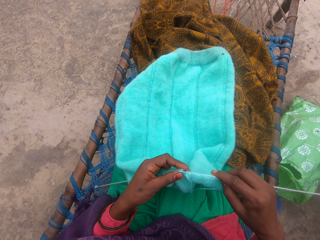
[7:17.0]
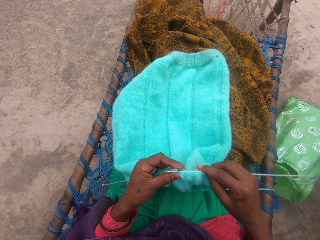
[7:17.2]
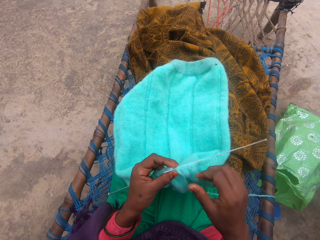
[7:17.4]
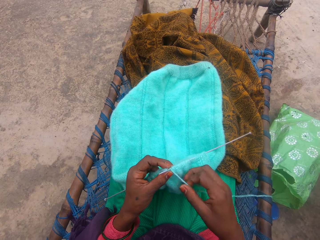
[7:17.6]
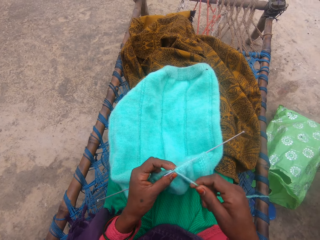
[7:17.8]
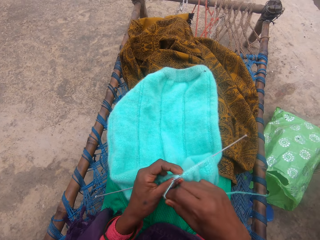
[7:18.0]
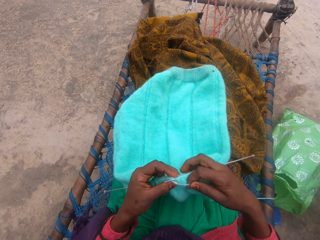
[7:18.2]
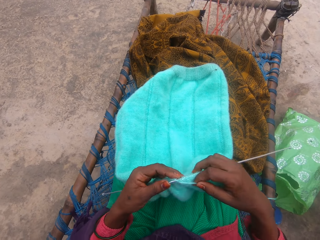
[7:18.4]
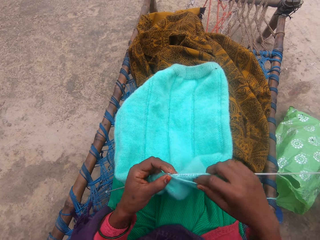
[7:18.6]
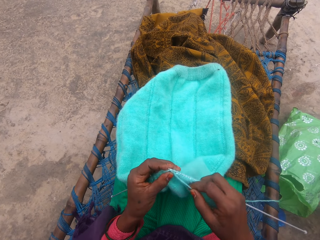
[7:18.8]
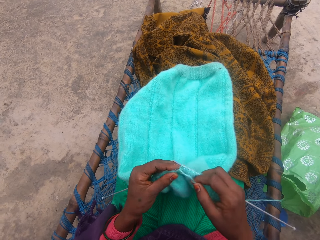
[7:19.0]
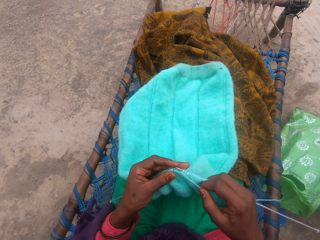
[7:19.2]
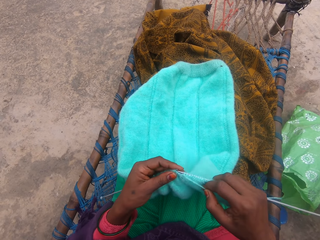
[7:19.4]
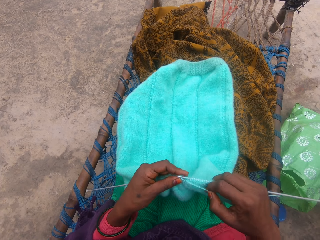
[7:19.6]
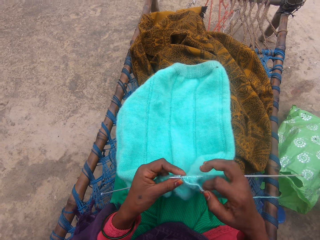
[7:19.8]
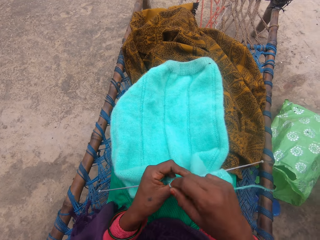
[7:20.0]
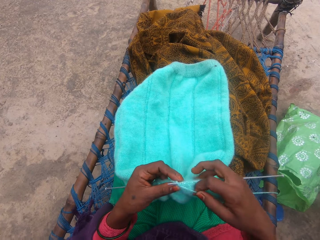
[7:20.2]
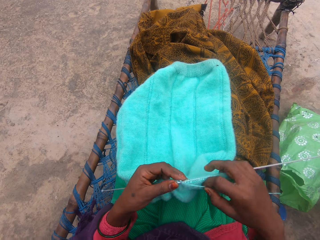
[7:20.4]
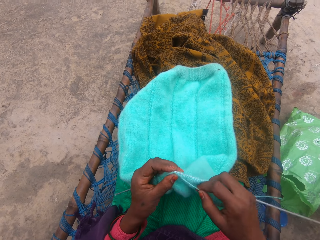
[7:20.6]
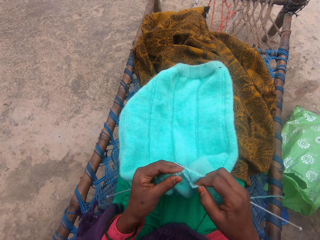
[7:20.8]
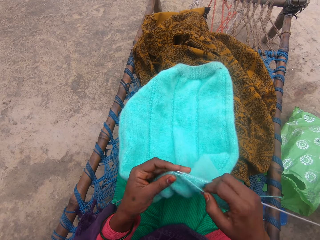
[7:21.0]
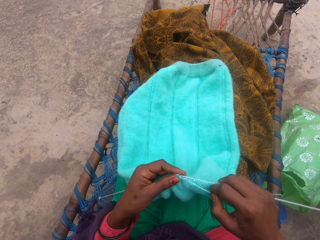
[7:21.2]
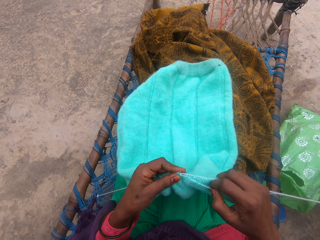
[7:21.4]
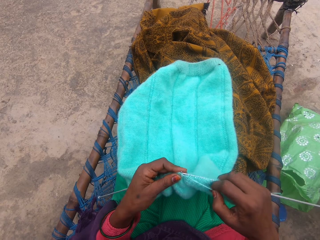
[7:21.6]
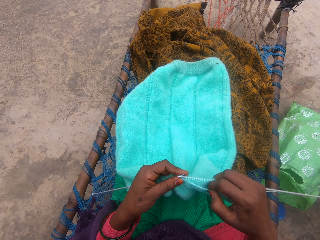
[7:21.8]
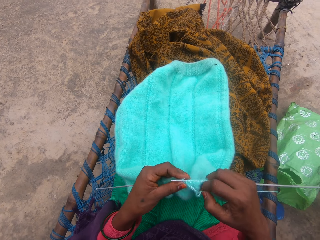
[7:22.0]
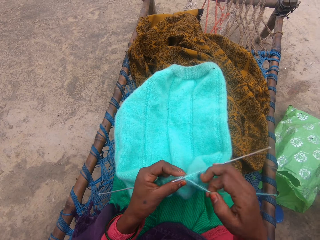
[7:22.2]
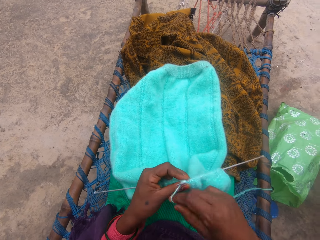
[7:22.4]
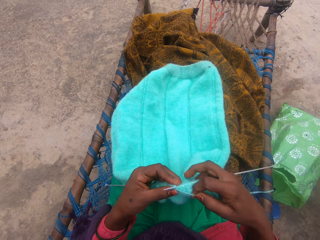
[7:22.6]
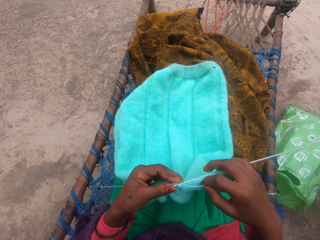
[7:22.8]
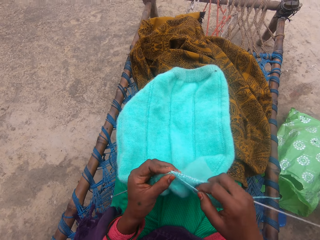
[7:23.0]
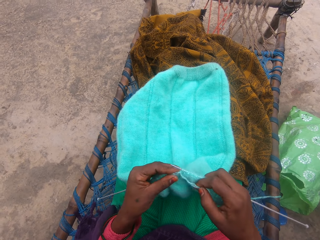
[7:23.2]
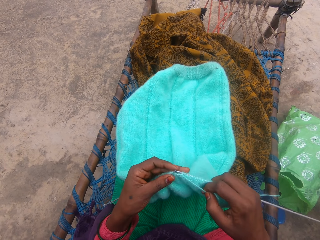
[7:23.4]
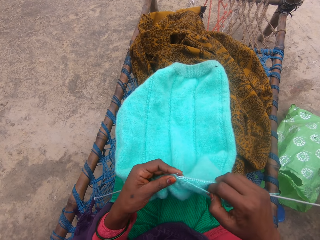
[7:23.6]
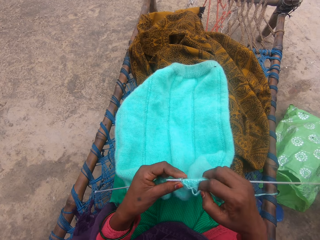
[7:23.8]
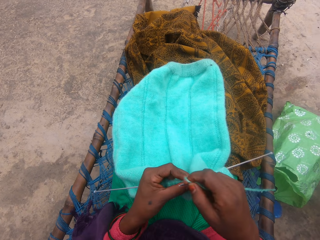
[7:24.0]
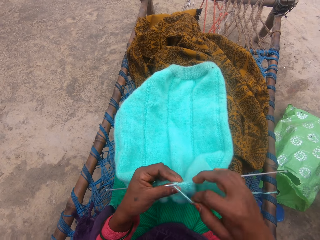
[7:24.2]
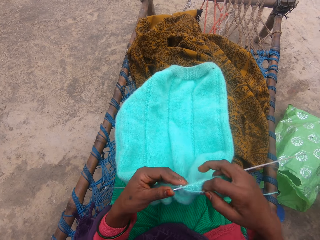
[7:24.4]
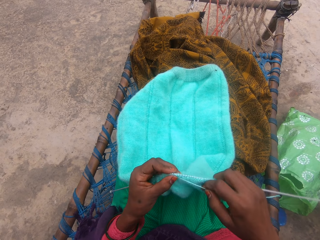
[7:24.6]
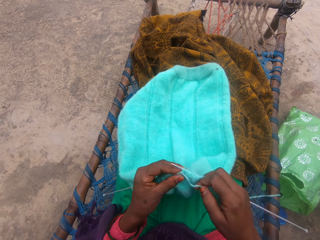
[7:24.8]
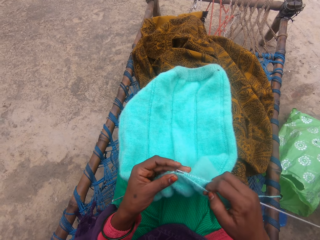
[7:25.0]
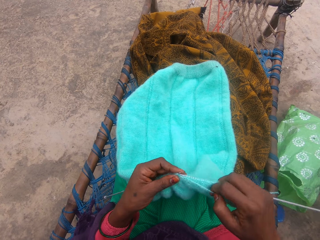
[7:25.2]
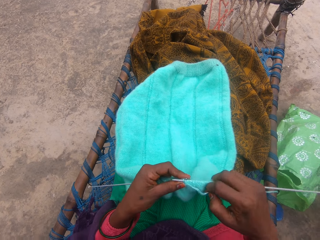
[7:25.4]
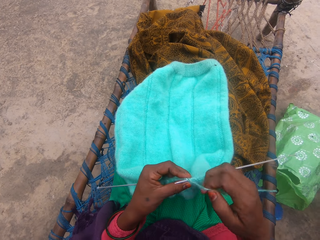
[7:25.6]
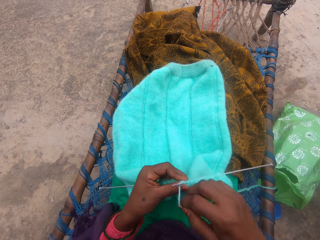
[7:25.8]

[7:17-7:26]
The camera wearer knits a fabric with the knitting needle. She holds a yarn. She loops the yarn on the knitting needle and knits the fabric with the knitting needle in her hand. She loops the yarn on the knitting needle and knits the fabric with the knitting needle. She loops the yarn on the knitting needle and knits the fabric with the knitting needle in her hand. She loops the yarn on the knitting needle and knits the fabric with the knitting needle in her hand.

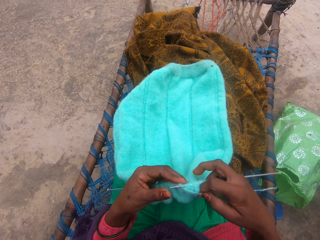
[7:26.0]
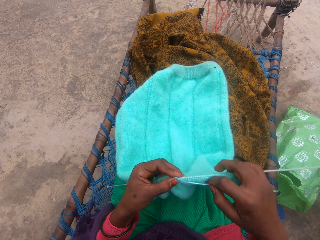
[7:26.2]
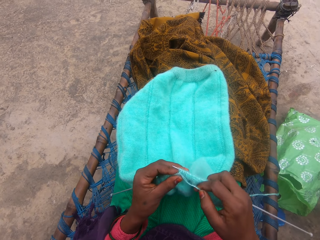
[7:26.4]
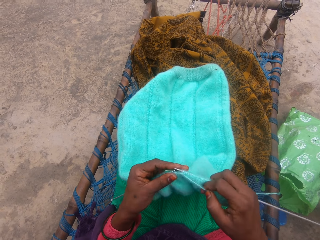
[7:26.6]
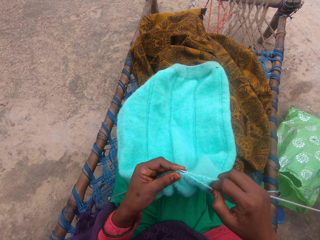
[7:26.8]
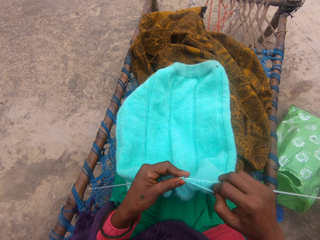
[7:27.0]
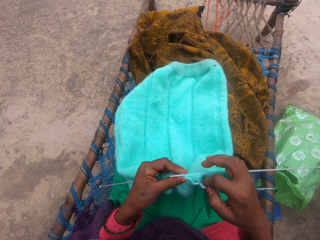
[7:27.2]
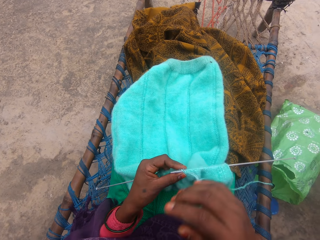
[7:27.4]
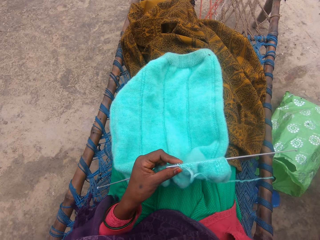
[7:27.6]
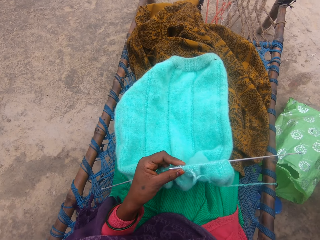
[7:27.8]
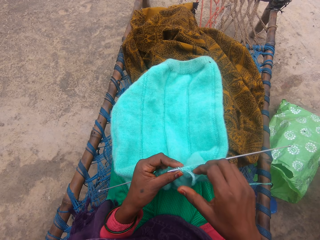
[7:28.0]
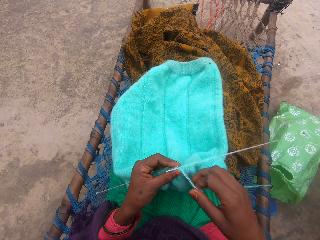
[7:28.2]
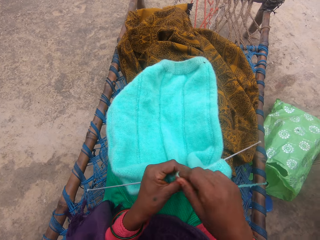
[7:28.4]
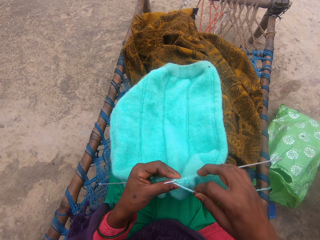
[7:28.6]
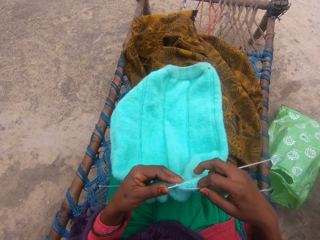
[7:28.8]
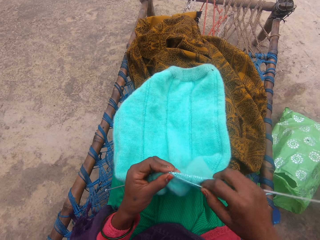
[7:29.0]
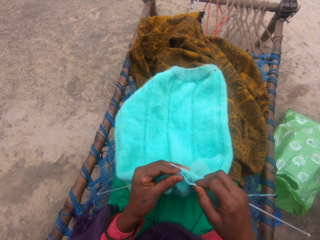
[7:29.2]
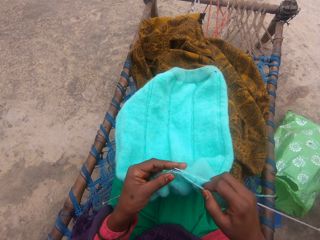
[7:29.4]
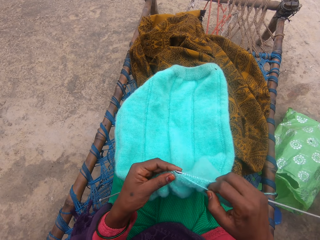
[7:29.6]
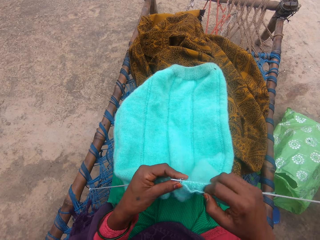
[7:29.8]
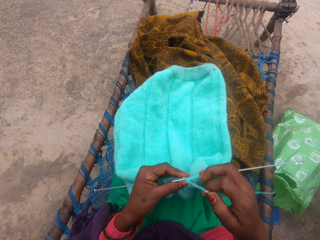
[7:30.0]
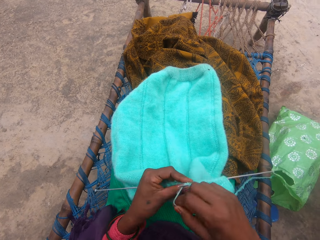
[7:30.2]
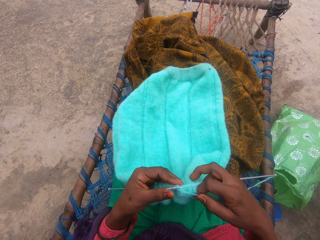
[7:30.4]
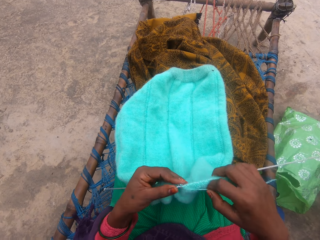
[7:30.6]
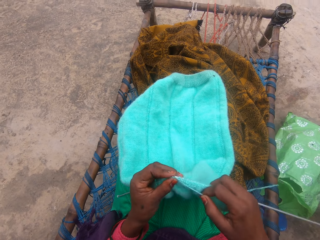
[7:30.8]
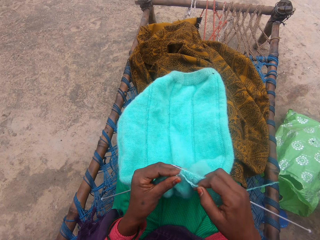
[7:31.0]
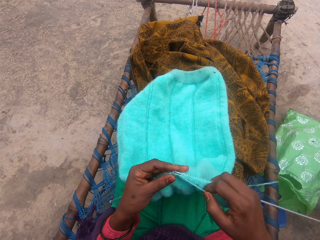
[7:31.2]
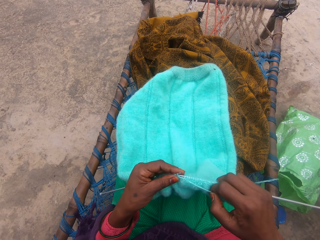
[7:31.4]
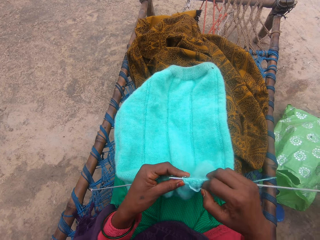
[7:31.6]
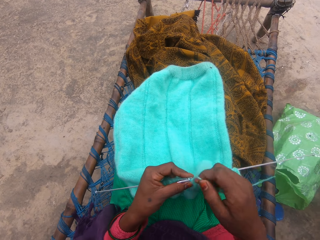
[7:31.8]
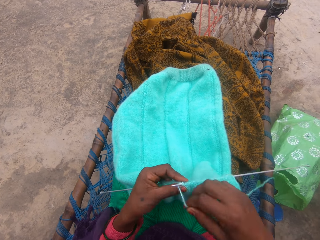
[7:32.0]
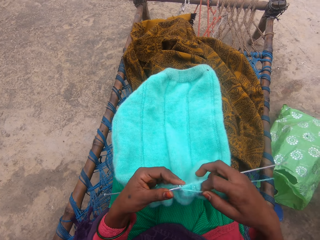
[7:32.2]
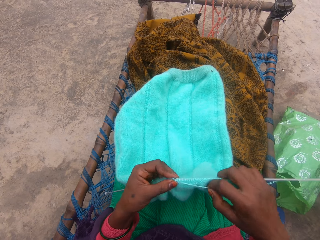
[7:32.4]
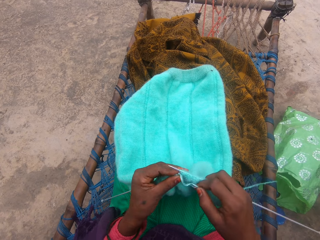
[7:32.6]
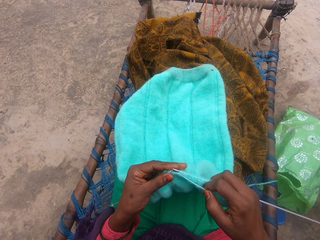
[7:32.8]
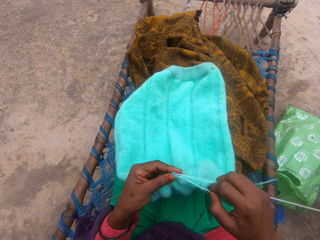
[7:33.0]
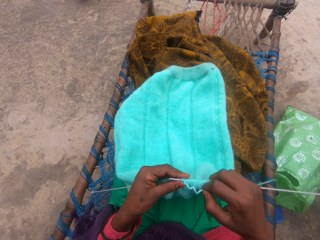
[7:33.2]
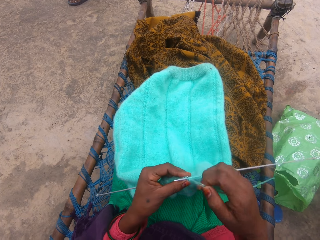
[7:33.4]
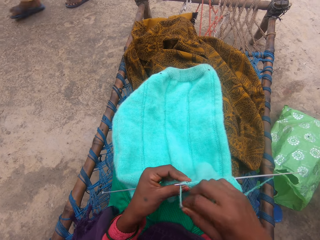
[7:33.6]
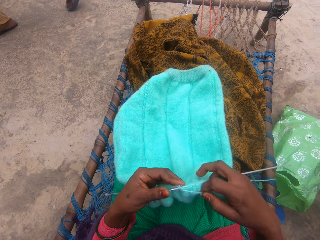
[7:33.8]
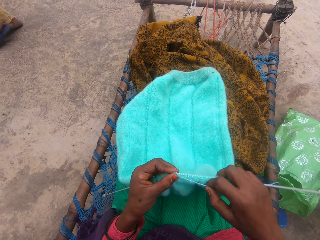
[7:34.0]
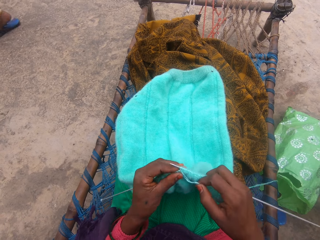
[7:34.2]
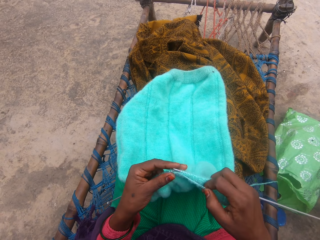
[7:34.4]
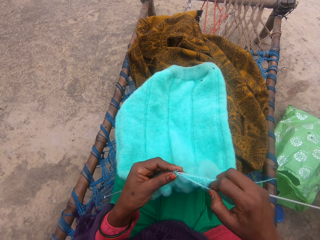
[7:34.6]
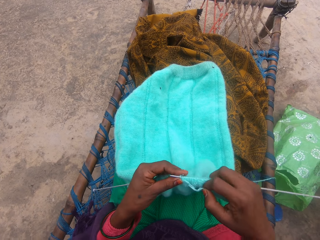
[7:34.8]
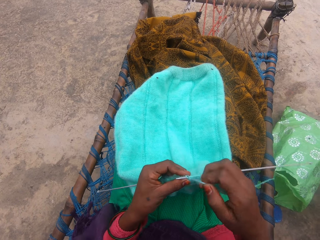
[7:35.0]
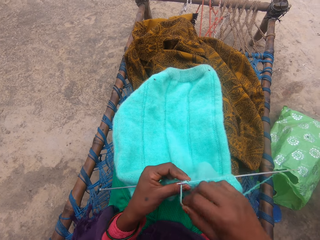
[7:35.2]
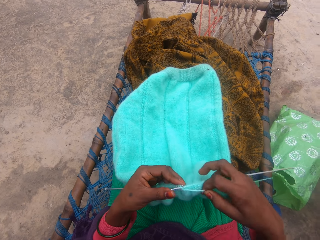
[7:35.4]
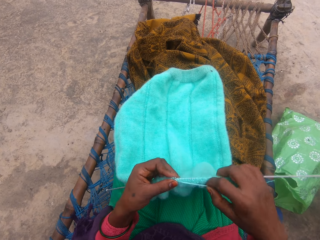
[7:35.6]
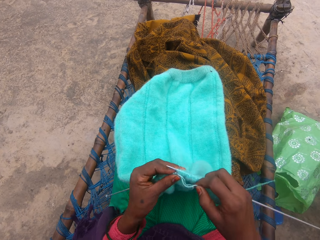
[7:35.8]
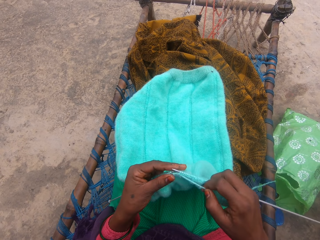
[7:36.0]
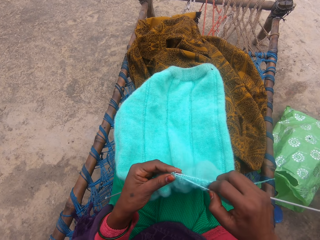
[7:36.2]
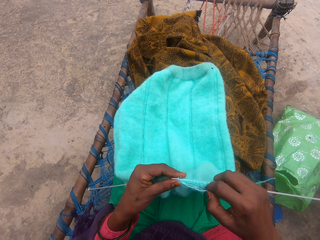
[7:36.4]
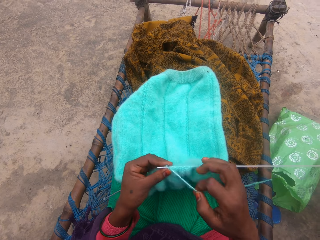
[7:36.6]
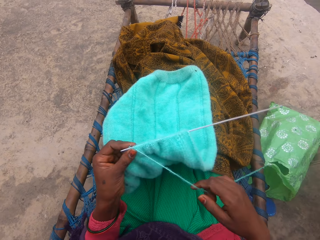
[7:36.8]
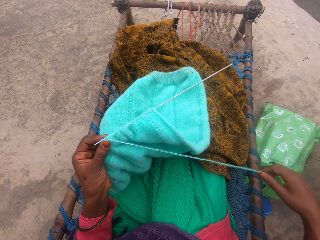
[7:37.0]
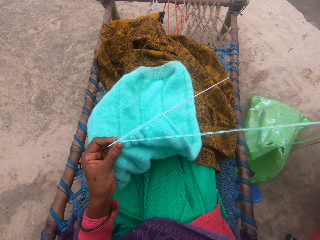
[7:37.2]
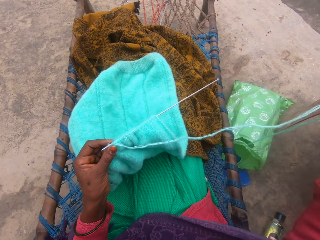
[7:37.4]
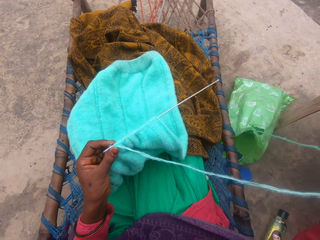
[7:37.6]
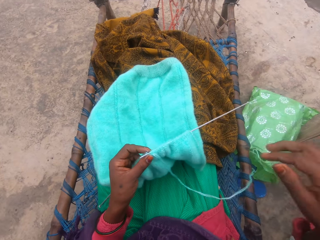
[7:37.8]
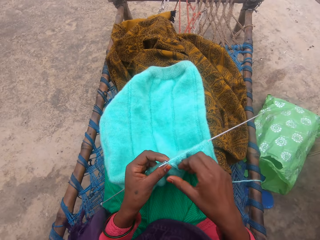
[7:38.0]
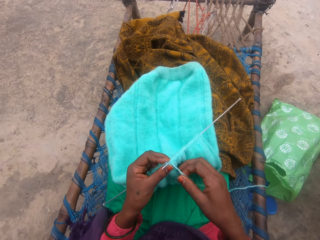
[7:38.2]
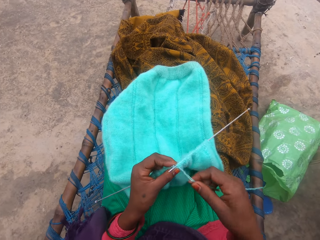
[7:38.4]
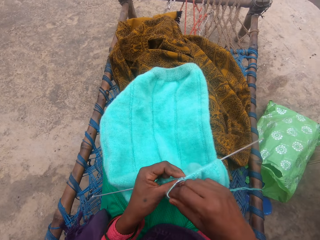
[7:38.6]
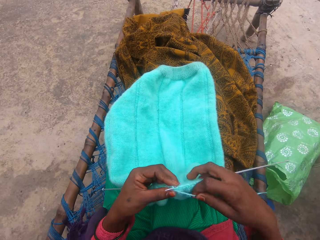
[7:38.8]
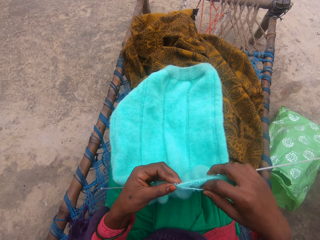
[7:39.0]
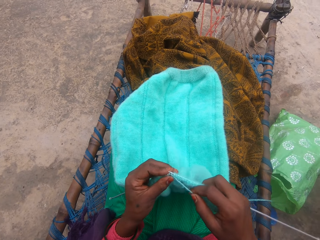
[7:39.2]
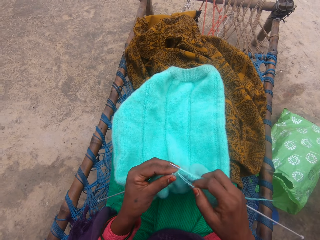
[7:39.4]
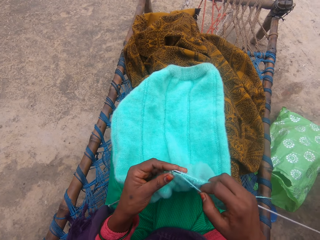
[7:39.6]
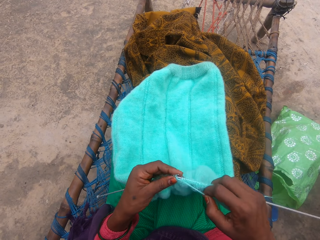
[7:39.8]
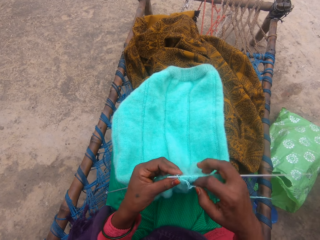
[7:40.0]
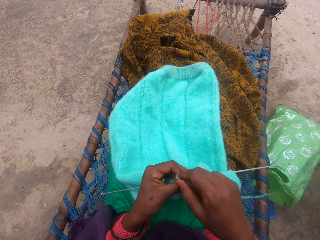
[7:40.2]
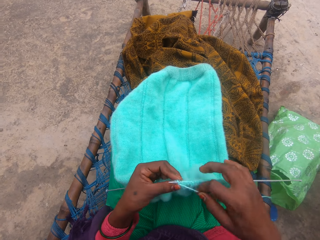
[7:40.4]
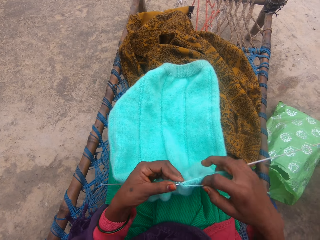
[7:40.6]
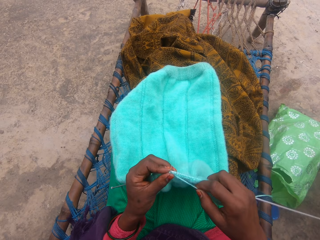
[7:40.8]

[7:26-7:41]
The camera wearer loops a yarn on the knitting needle and knits a fabric with the knitting needle in her hand. She lifts her right hand, touches something, lowers her right hand, and holds the yarn. She loops the yarn on the knitting needle and knits the fabric with the knitting needle in her hand. She loops the yarn on the knitting needle and knits the fabric with the knitting needle in her hand. She loops the yarn on the knitting needle and knits the fabric with the knitting needle in her hand. A man walks in front of the camera wearer. The camera wearer loops the yarn on the knitting needle and knits the fabric with the knitting needle. She loops the yarn on the knitting needle and knits the fabric with the knitting needle in her hand. She lifts the fabric. She stretches the yarn with her right hand. She straightens the yarn, drops the yarn, and holds the yarn. She loops the yarn on the knitting needle and knits the fabric with the knitting needle in her hand. She loops the yarn on the knitting needle.
